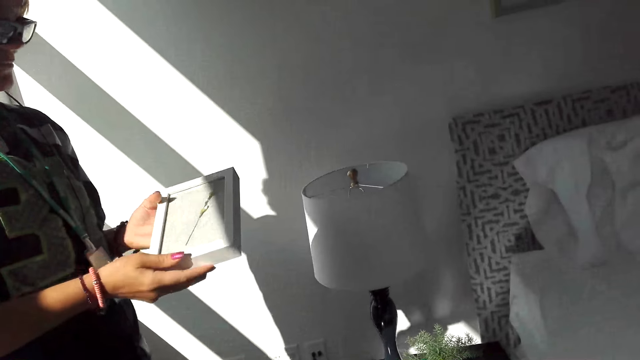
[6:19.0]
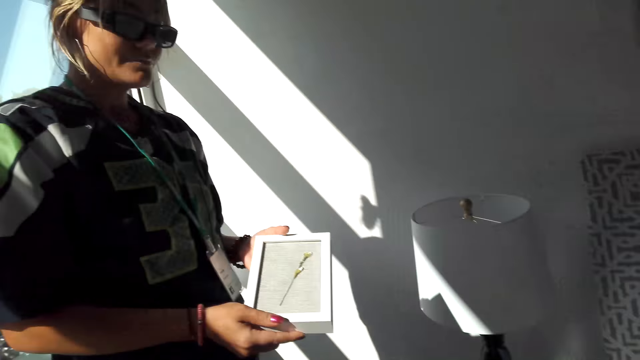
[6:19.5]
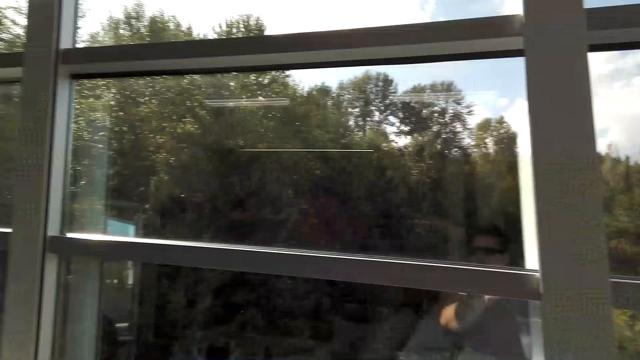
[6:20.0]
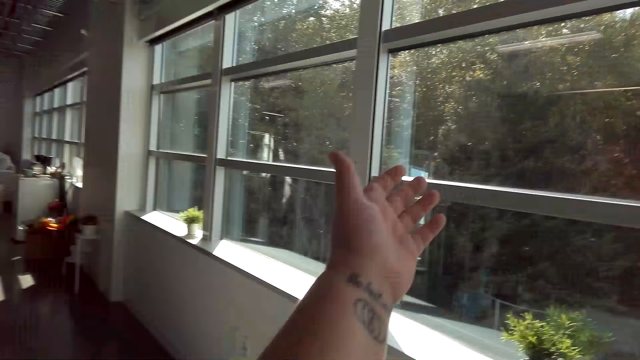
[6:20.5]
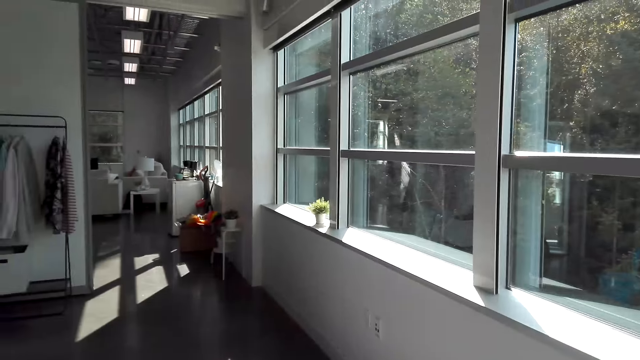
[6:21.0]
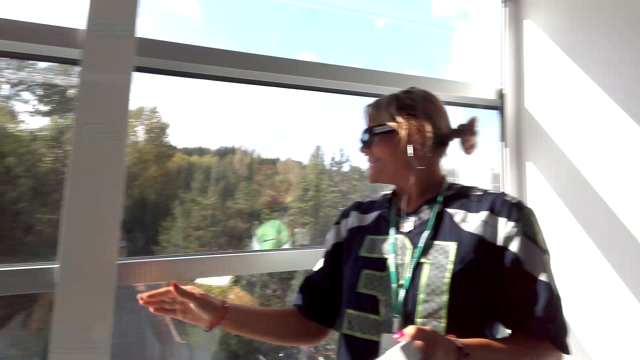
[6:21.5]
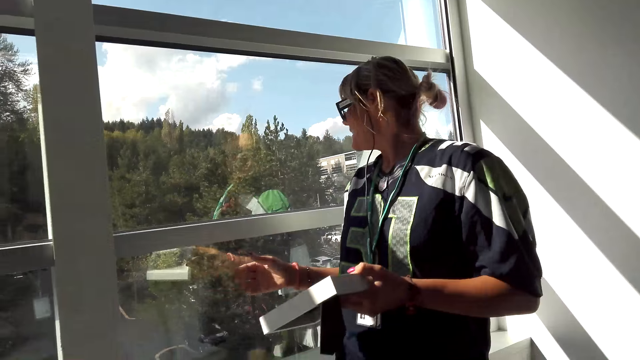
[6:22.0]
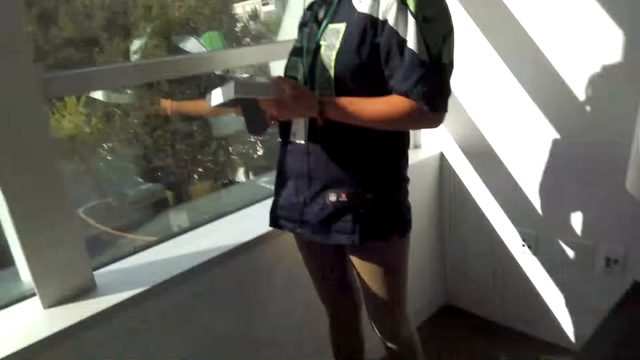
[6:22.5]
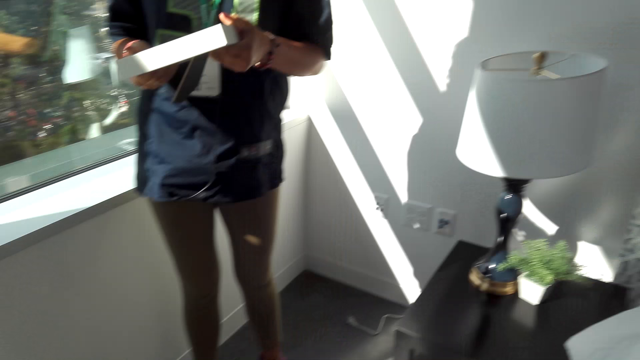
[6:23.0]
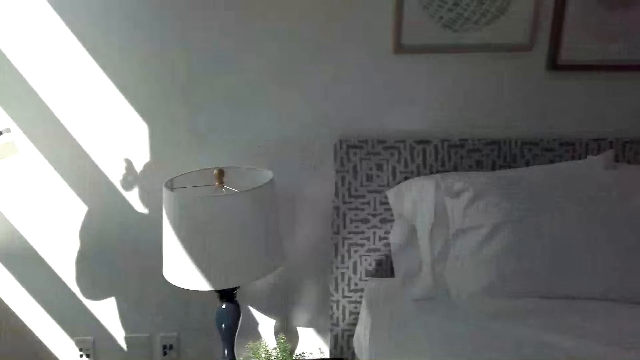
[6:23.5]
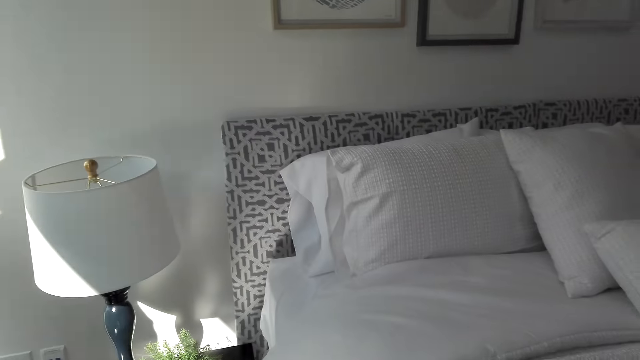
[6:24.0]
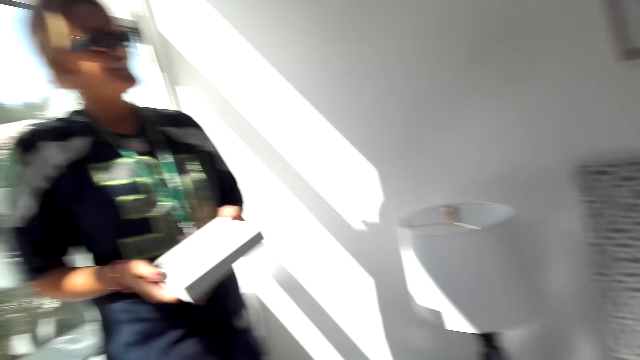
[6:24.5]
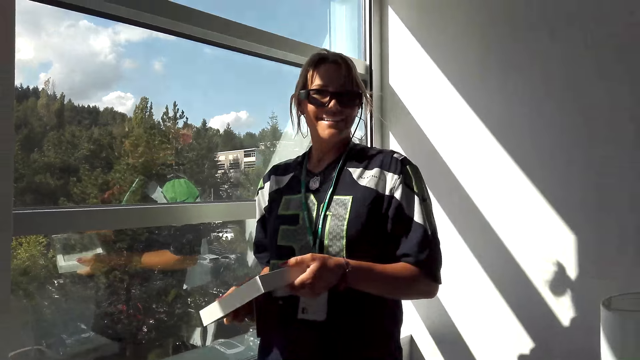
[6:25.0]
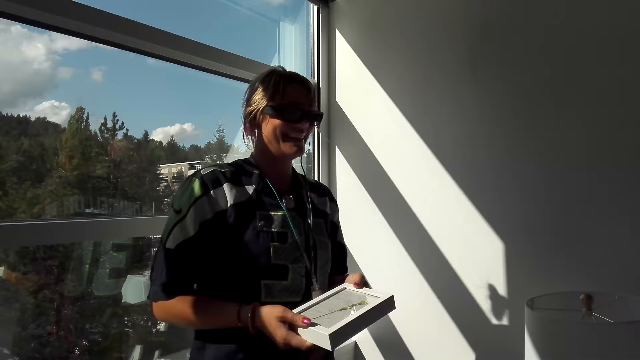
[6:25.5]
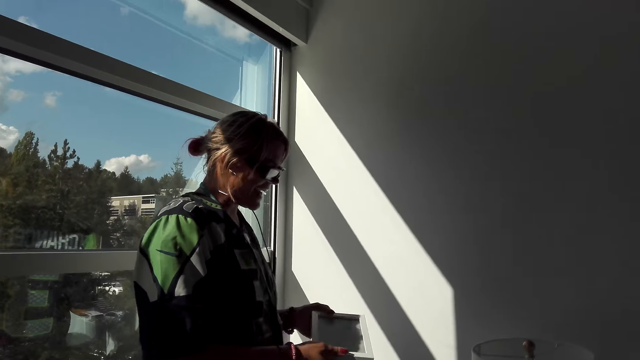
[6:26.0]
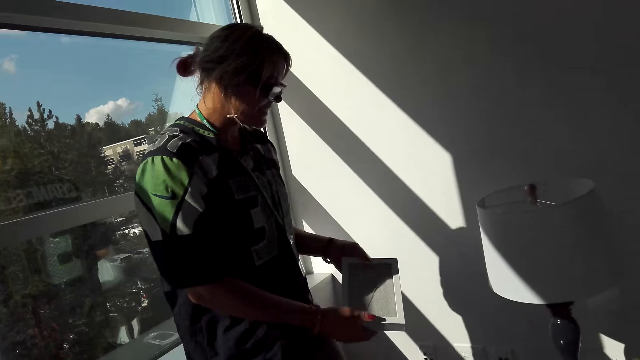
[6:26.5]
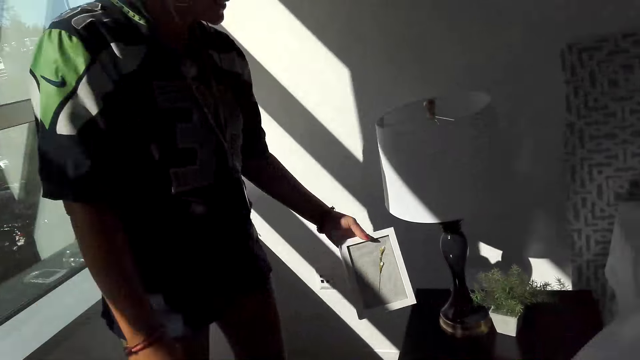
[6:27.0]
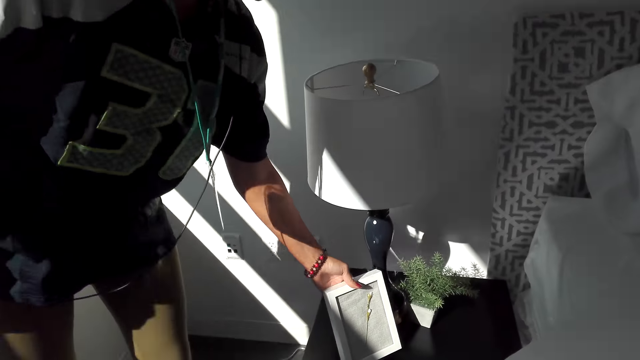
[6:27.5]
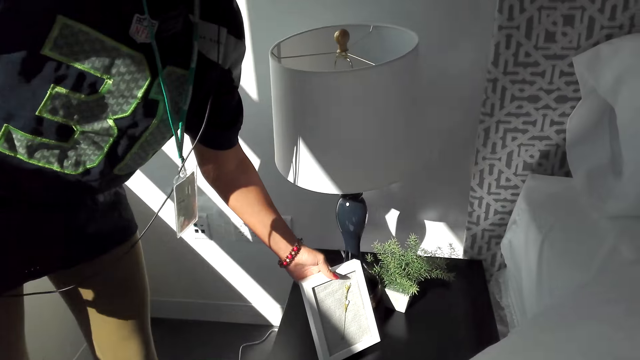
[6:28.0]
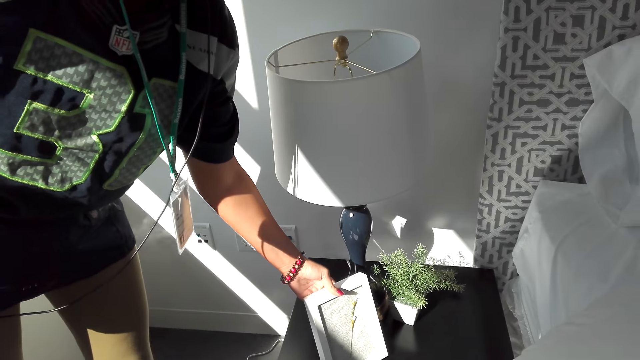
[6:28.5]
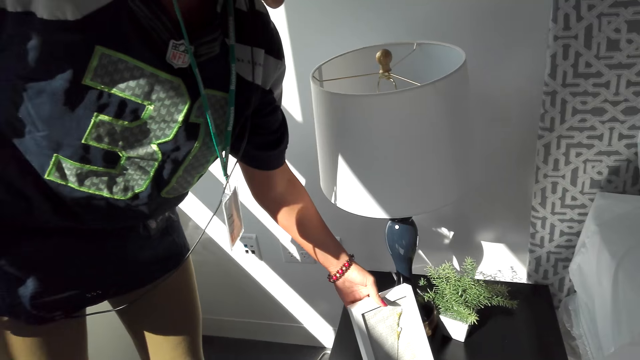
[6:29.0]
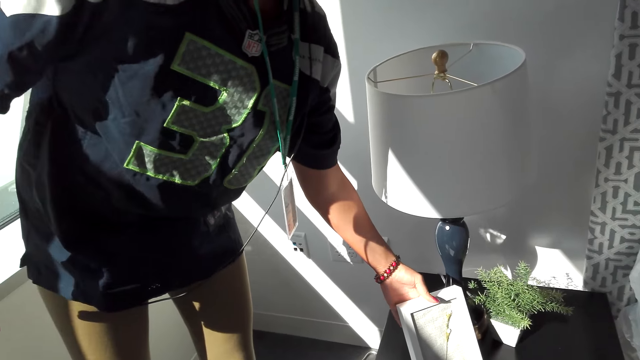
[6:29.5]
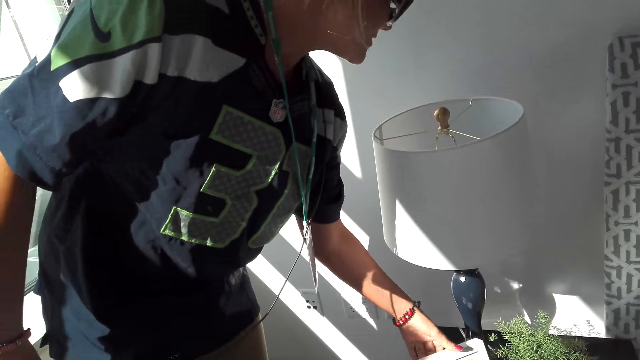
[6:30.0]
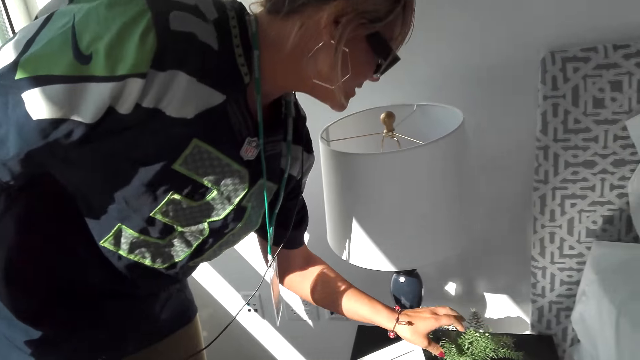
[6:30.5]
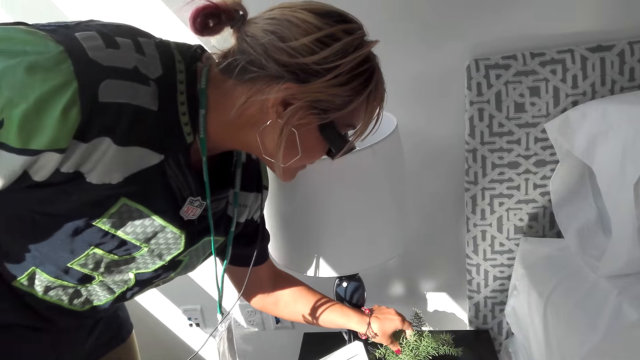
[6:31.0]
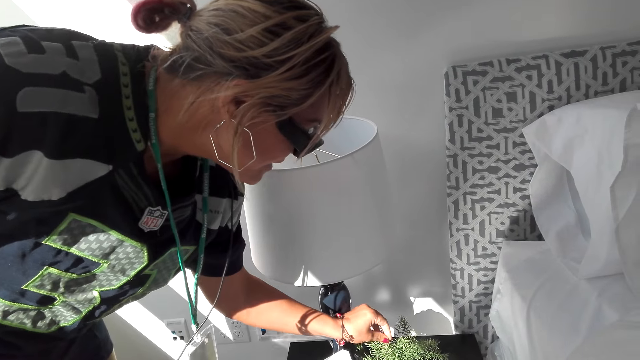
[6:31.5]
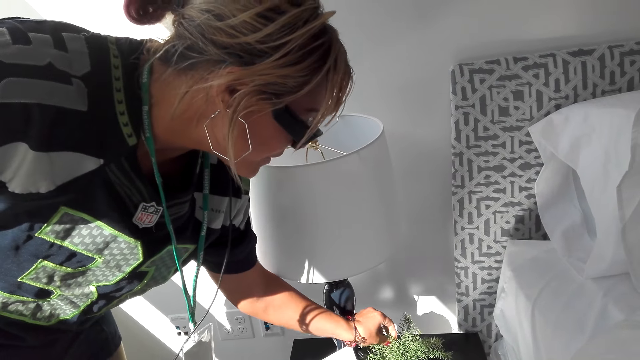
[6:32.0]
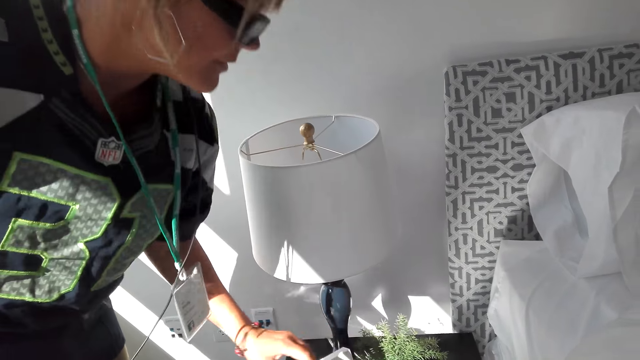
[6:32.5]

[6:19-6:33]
The camera wearer talks to a woman. They talk to the woman again. They look around. The woman talks to the camera wearer. The camera wearer talks to the woman. The woman talks to the camera wearer. The woman talks to the camera wearer and puts the decoration on the table with the left hand. The camera wearer talks to the woman. The woman talks to the camera wearer and touches the plant in the plant pot with the left hand.

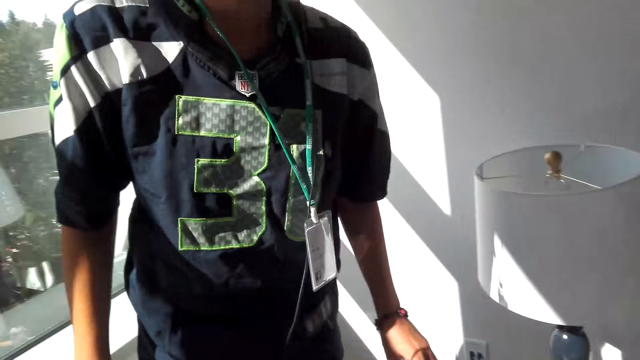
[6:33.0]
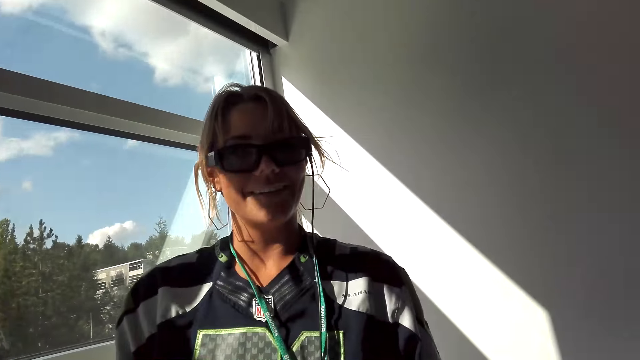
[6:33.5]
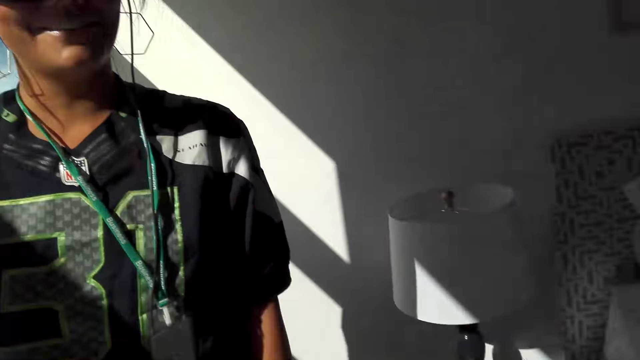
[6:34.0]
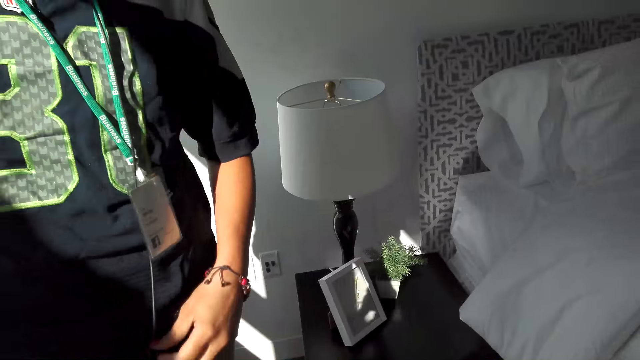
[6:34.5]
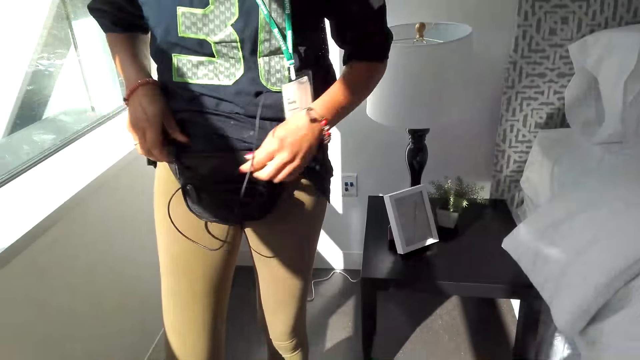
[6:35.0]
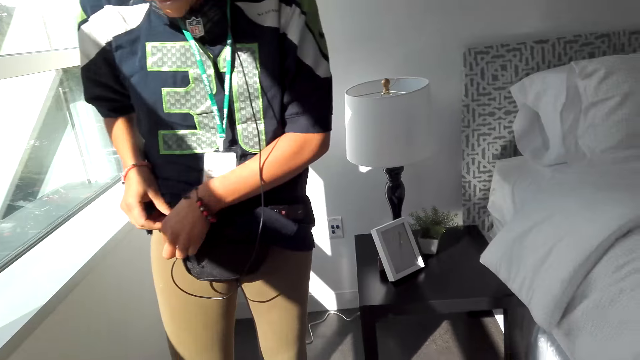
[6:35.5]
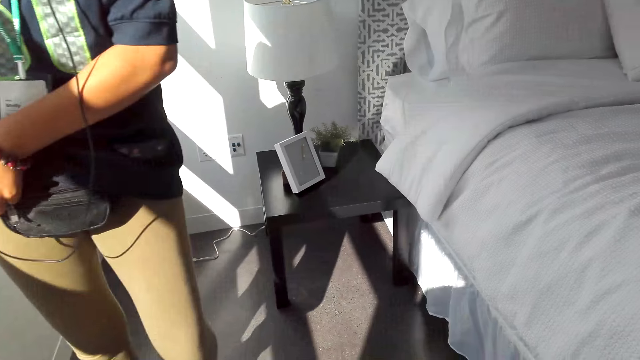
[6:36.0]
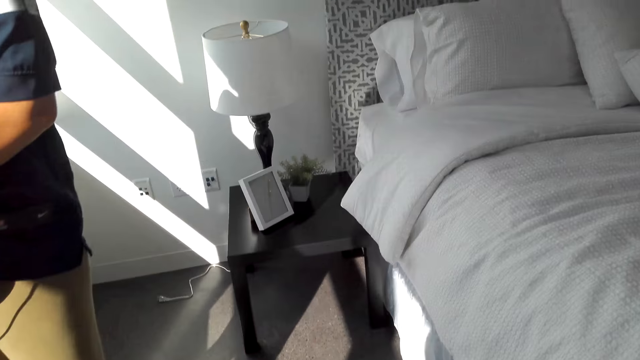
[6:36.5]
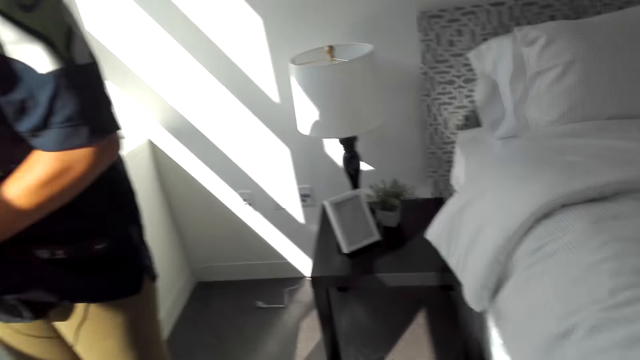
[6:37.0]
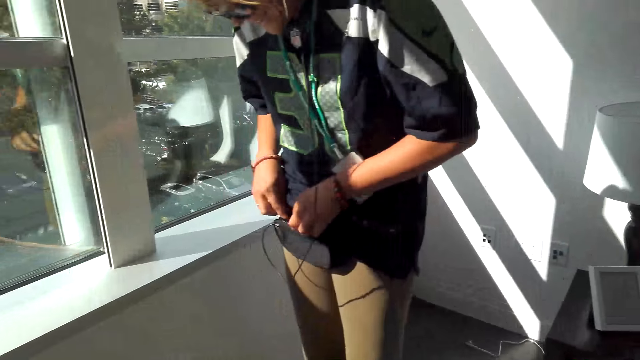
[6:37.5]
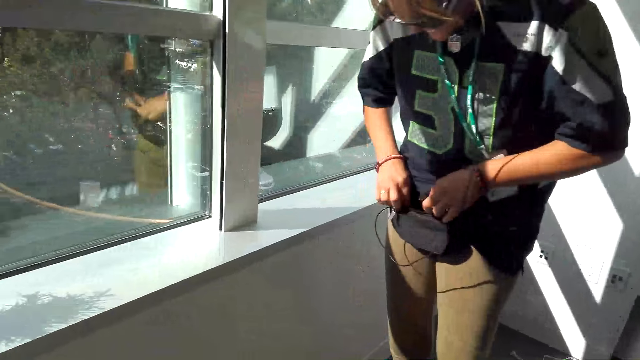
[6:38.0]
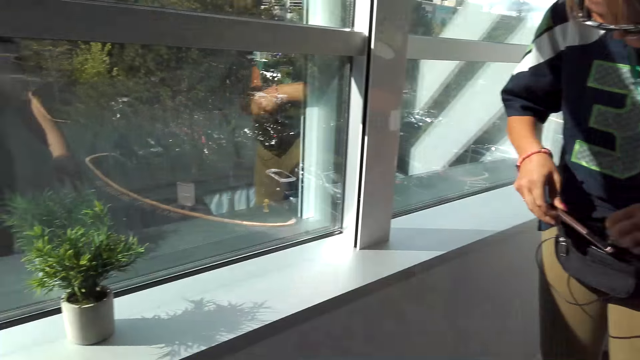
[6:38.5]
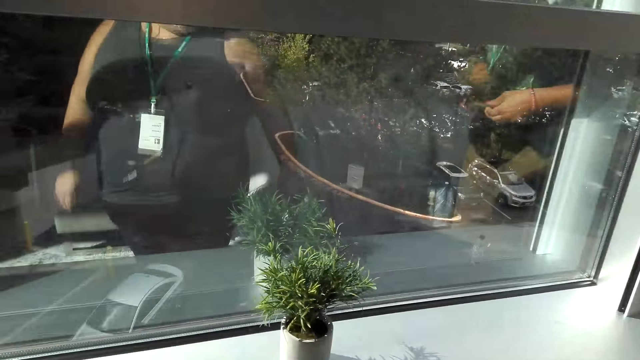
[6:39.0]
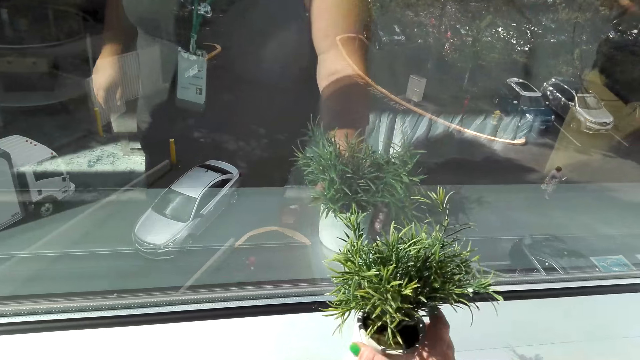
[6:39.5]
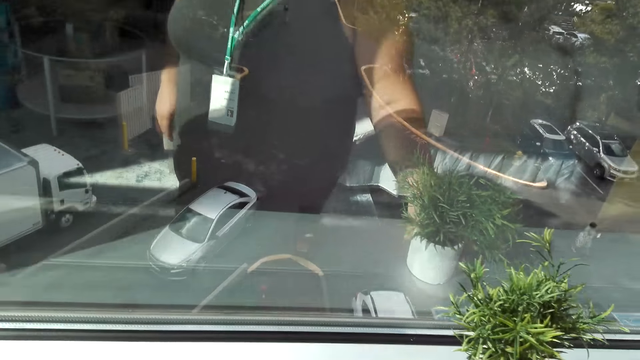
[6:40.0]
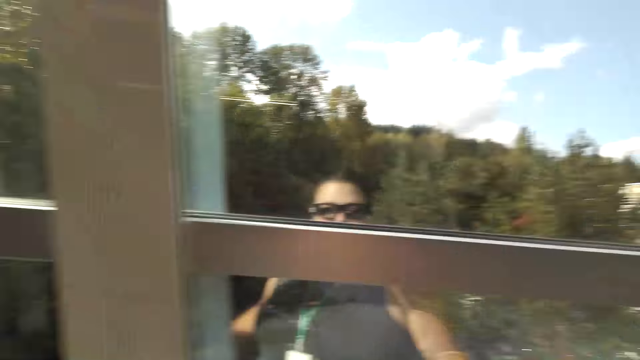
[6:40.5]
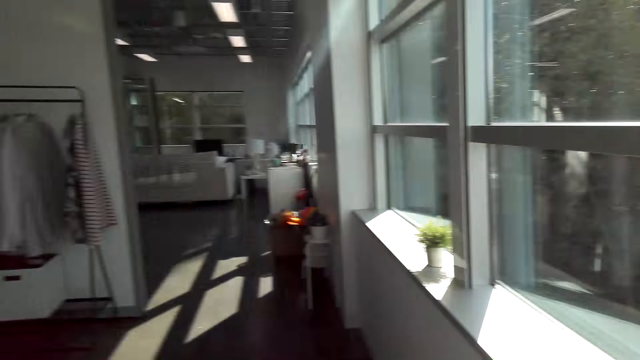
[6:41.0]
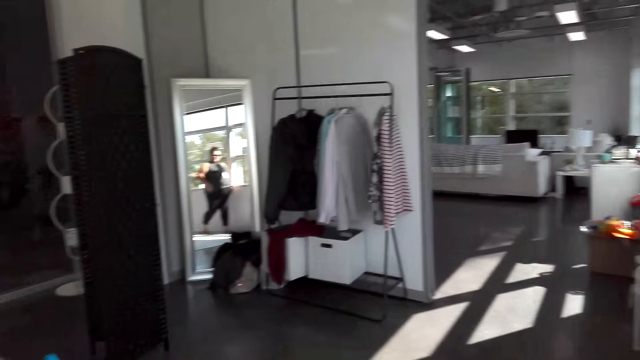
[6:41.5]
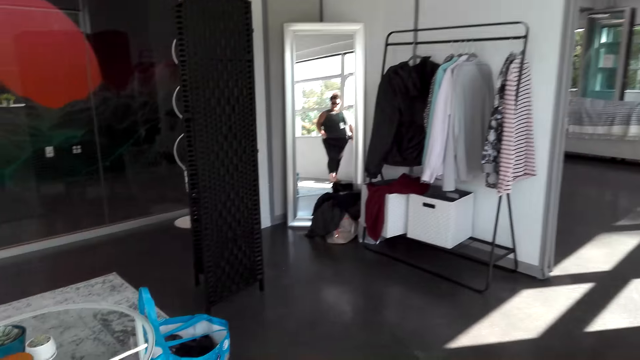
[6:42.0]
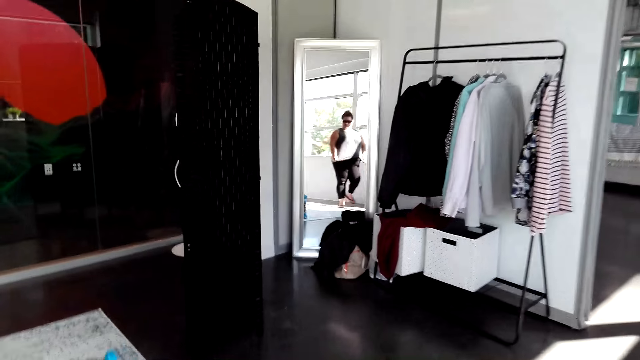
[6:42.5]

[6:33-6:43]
The camera wearer talks to the woman. The woman unzips a waist bag with both hands. The woman talks to the camera wearer. The camera wearer laughs. The woman removes a phone from the bag. The woman talks to the camera wearer. The camera wearer laughs. They move aside a vase plant on a window stool. They touch the plant pot with the left hand. They talk to the woman and look around. They walk around the room. The woman talks to the camera wearer.
